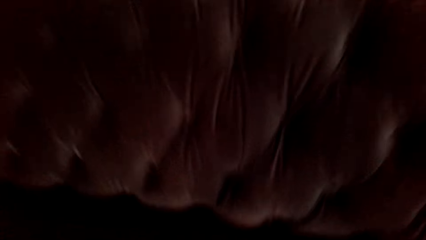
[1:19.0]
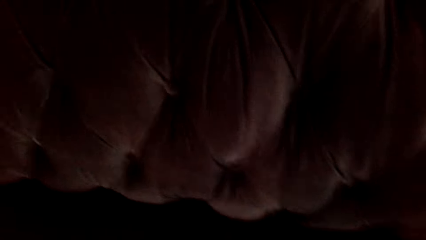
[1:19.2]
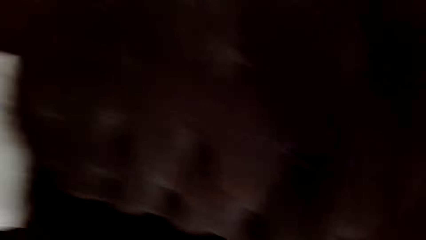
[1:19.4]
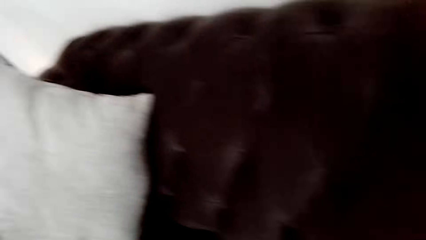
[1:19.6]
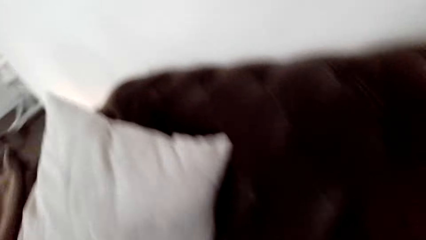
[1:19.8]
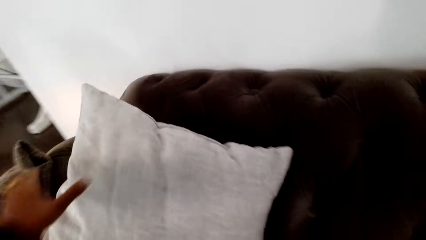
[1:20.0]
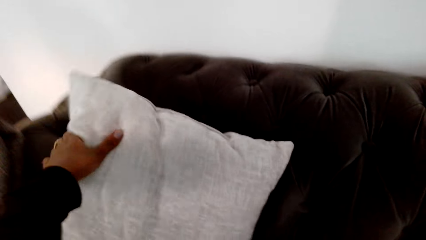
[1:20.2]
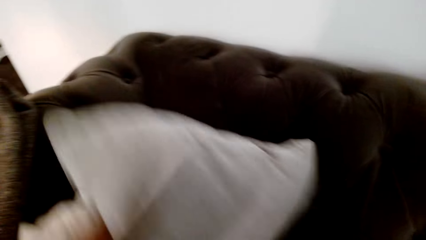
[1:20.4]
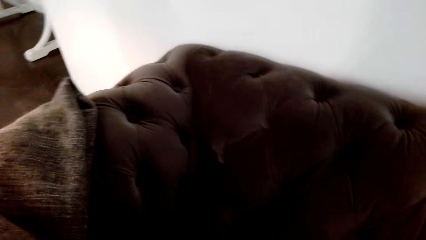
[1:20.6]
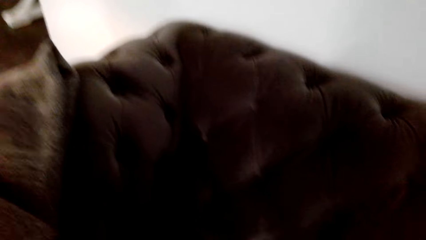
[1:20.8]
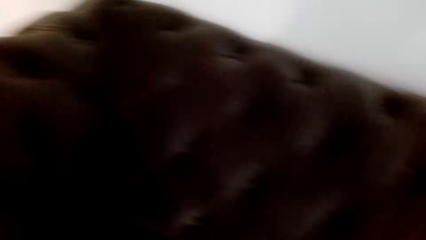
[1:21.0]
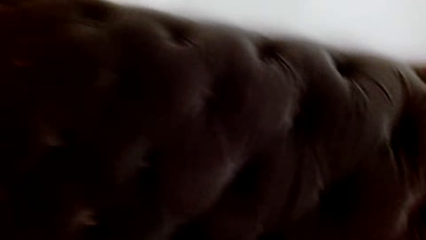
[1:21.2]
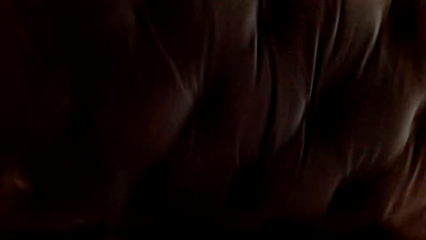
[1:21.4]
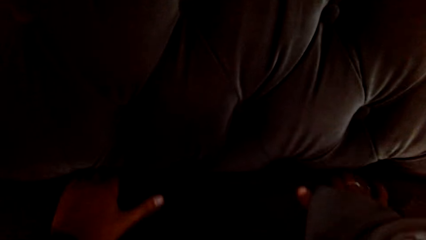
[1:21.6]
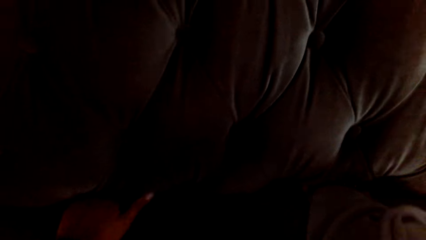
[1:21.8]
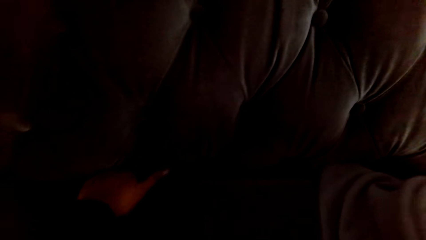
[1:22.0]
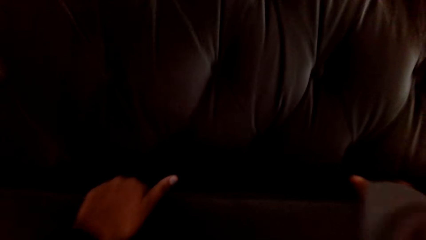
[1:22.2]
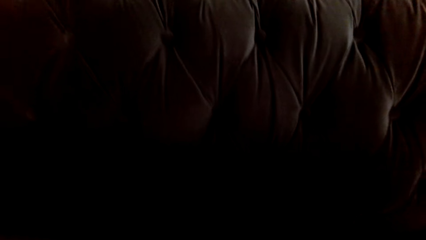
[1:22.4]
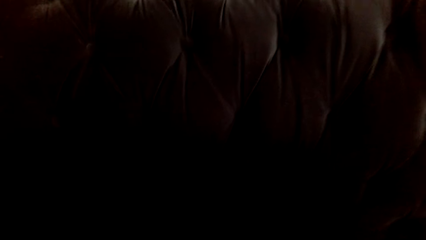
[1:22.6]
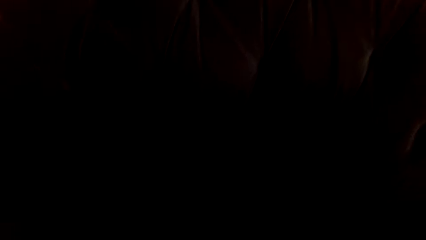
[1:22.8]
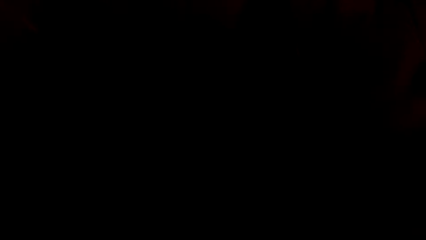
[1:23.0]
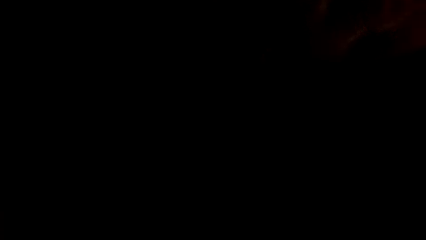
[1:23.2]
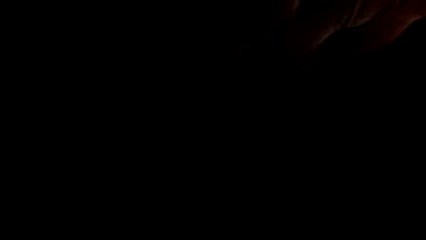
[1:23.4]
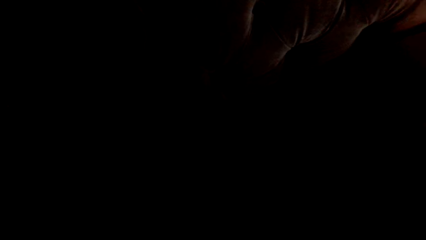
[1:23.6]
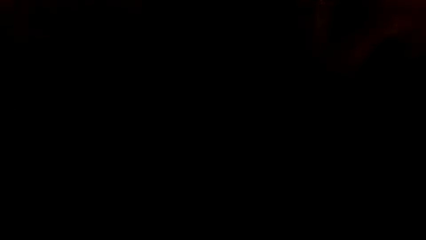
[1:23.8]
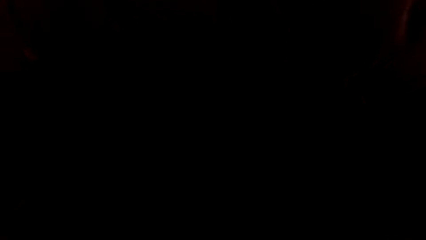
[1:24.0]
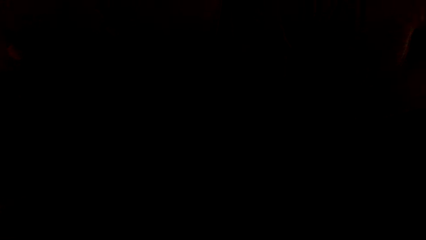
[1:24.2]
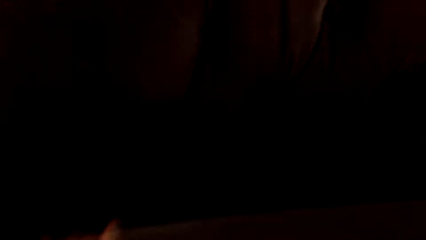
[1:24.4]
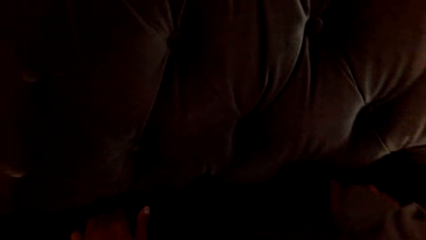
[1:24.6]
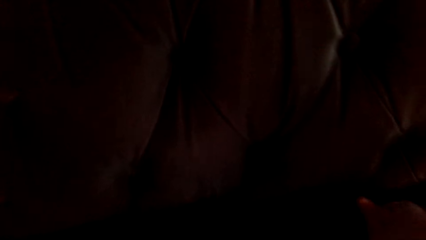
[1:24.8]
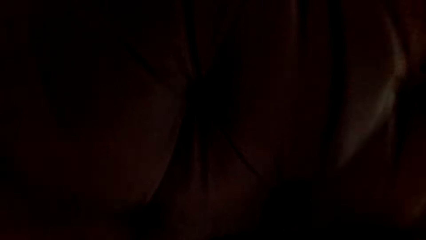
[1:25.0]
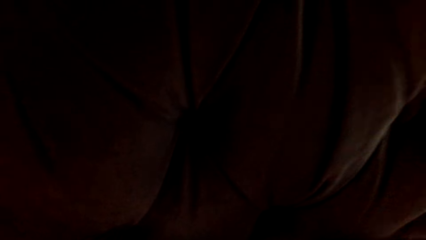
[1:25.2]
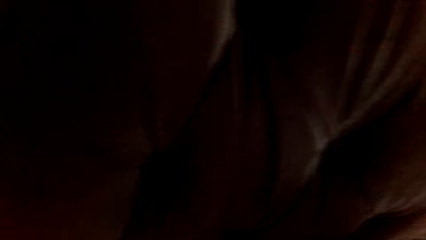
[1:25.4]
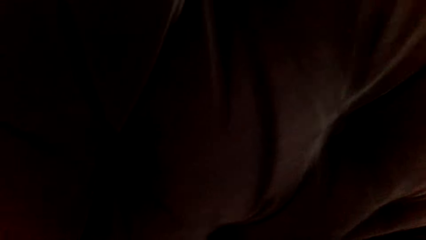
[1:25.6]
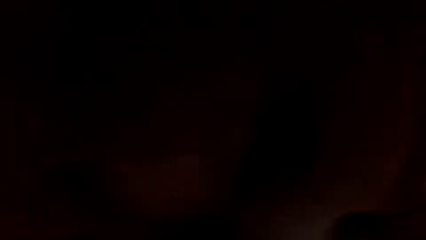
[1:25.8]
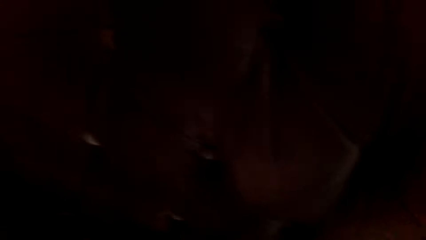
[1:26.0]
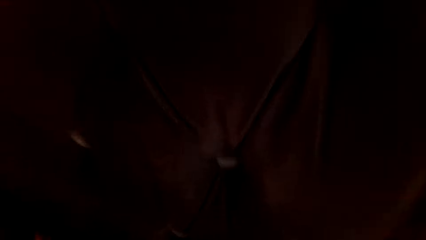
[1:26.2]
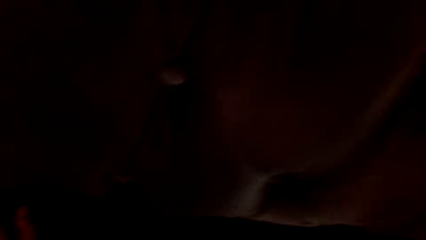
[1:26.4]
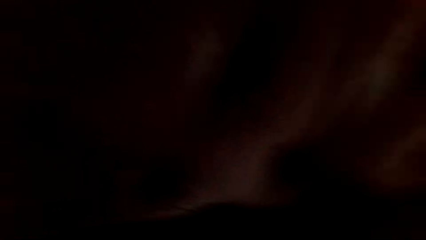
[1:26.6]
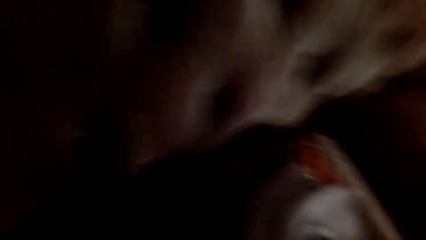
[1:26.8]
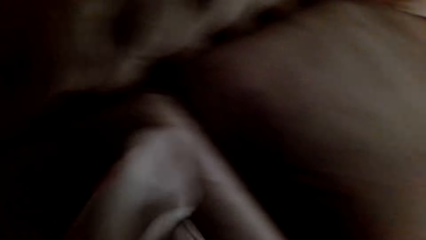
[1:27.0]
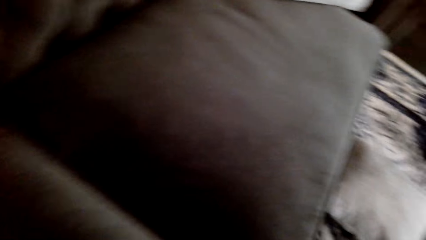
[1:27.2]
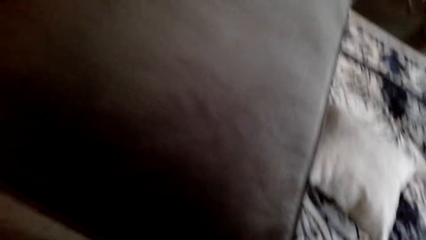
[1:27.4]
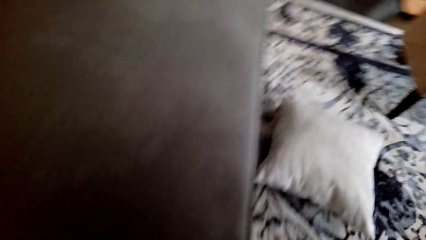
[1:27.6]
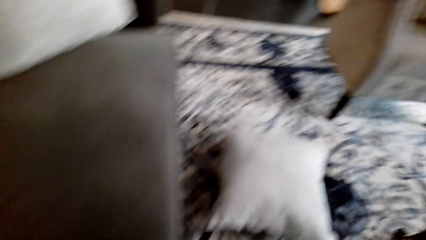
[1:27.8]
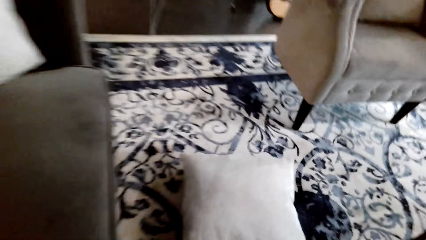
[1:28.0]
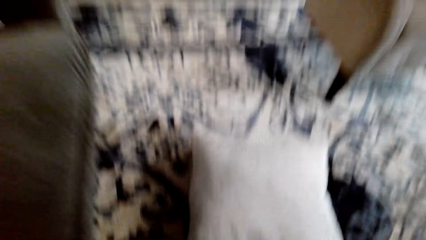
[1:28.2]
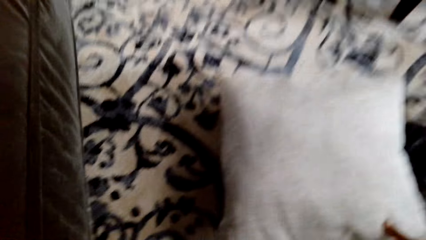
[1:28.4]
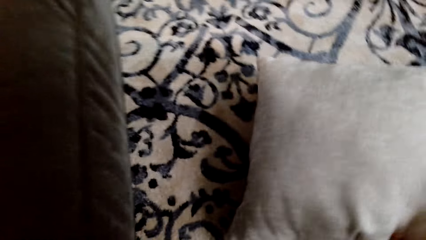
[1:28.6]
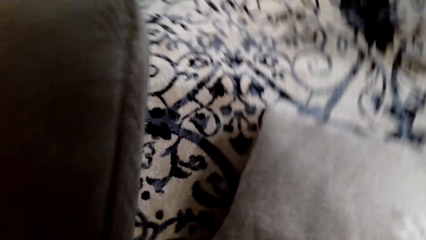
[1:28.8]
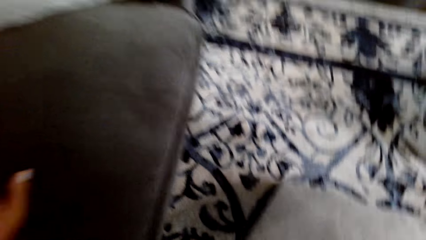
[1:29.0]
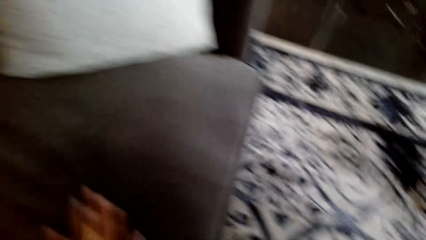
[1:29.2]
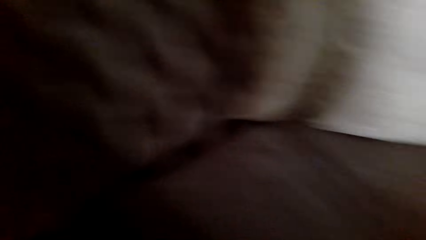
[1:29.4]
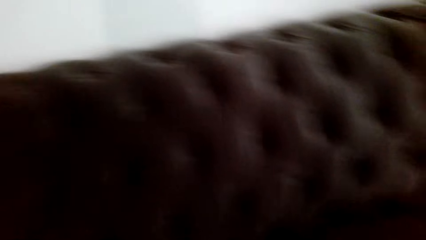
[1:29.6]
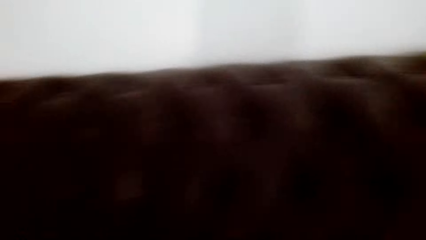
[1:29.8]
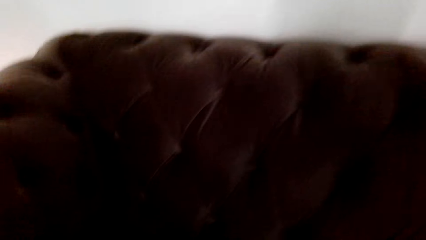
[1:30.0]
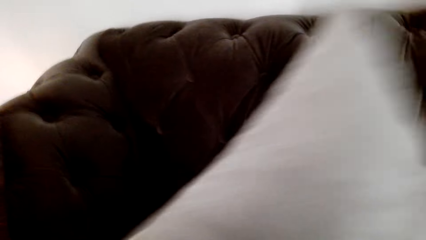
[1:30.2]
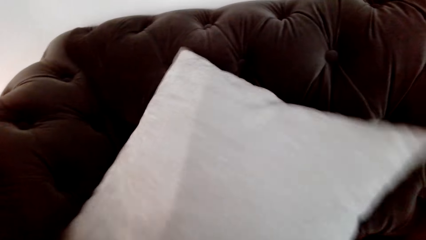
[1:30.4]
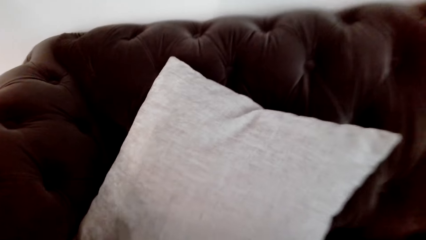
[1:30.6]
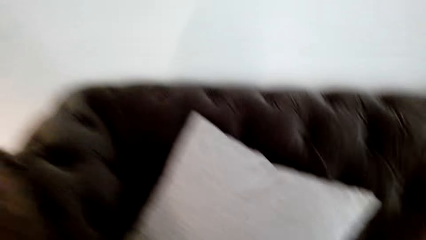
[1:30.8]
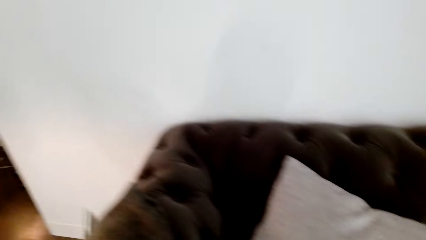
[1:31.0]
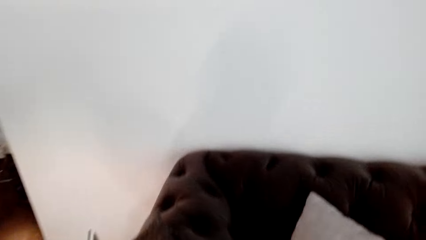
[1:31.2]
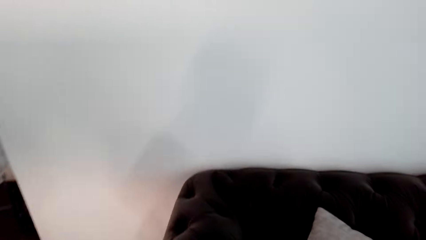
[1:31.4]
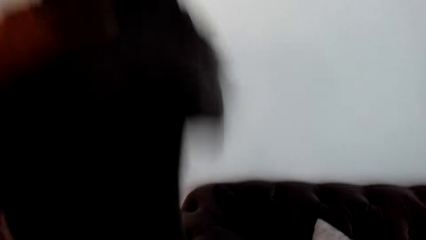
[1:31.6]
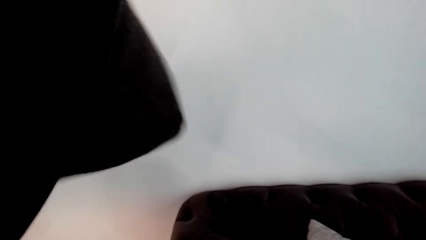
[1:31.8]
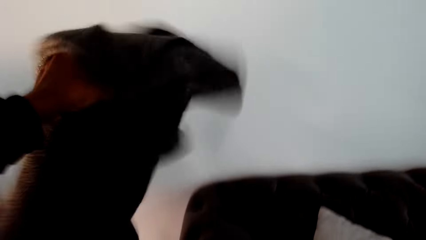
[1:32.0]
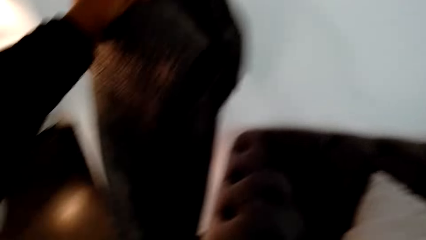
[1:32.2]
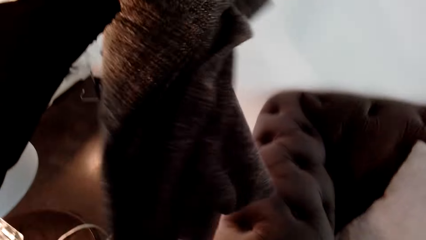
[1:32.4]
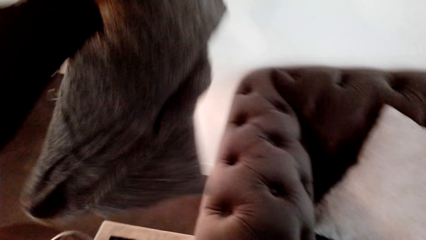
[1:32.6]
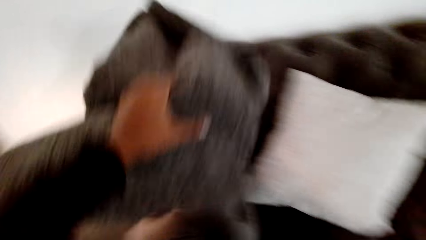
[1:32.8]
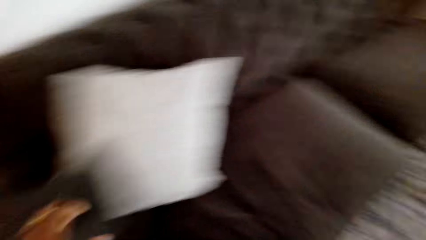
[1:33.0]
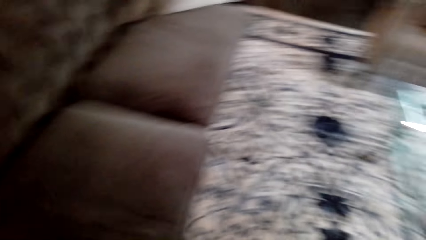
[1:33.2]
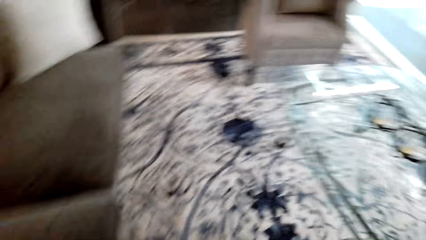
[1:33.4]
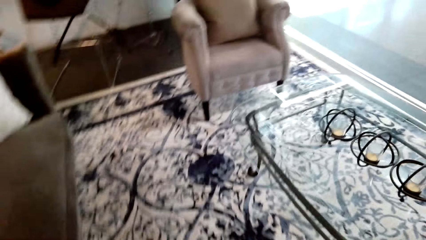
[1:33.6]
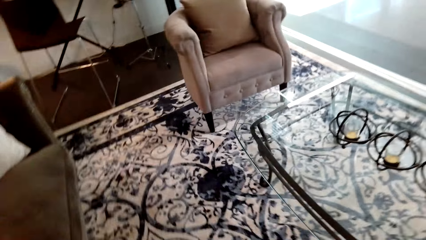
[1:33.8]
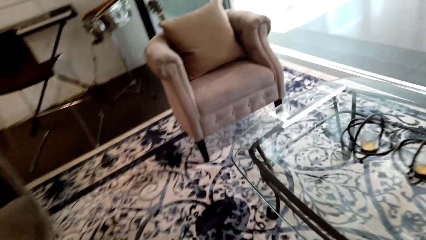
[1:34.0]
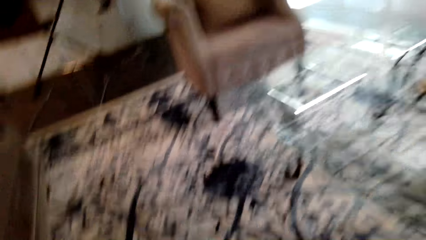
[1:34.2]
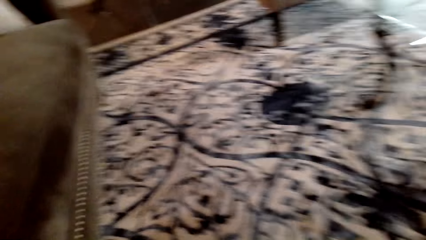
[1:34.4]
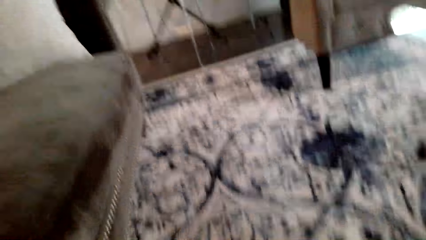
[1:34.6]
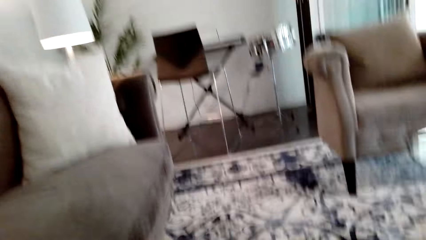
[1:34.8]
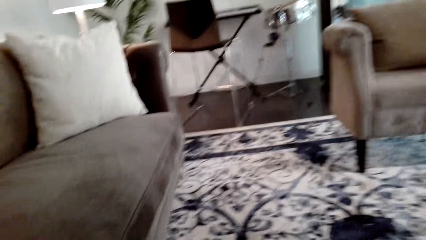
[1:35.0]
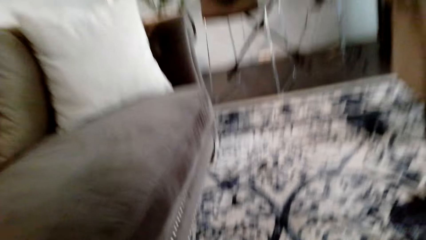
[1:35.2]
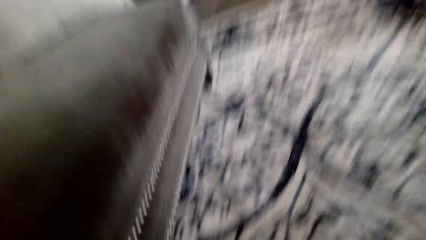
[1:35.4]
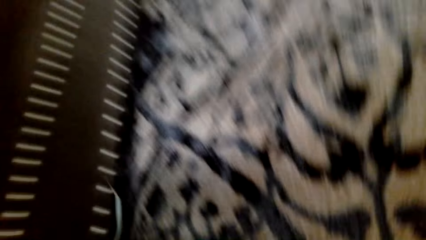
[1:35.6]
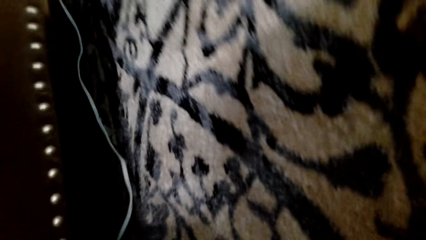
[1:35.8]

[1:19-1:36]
The camera wearer moves the throw pillow aside. They lift the cushion. They return the cushion. They look around. They pick up the throw pillow. They place the throw pillow on the couch. They throw the pillow on the sofa. They hold a blanket. They lift up the blanket or cloth. They place the blanket on the couch. They search under the seats. They kneel down.
